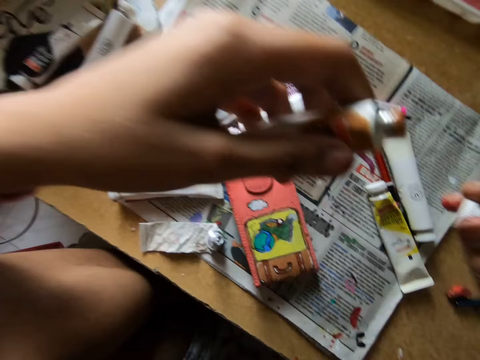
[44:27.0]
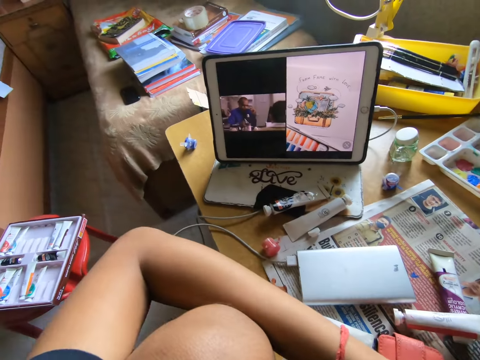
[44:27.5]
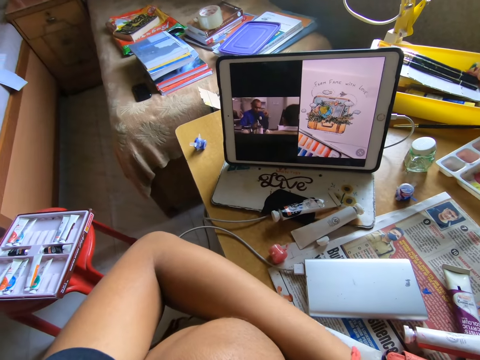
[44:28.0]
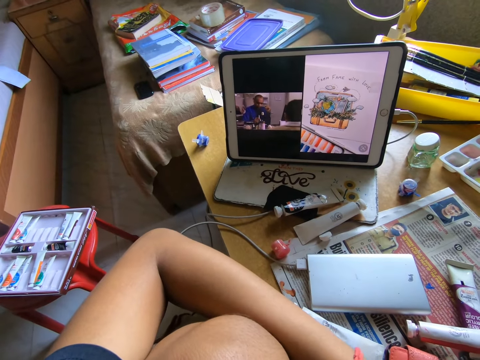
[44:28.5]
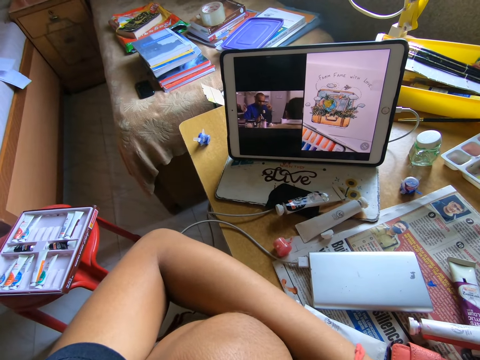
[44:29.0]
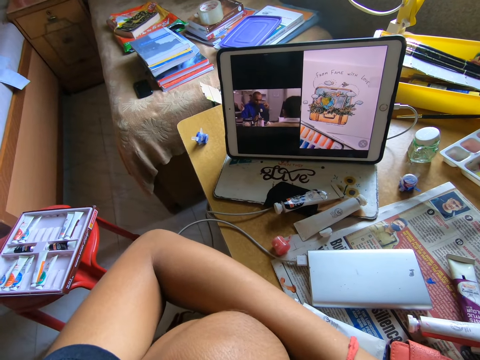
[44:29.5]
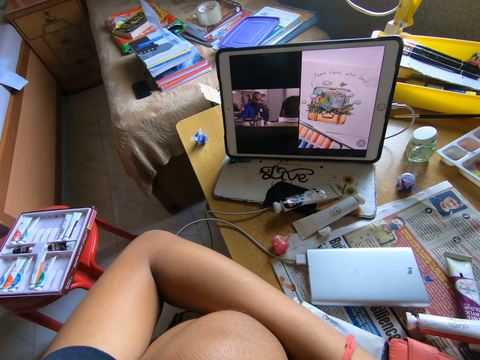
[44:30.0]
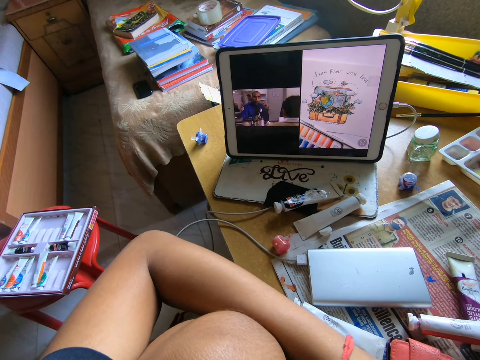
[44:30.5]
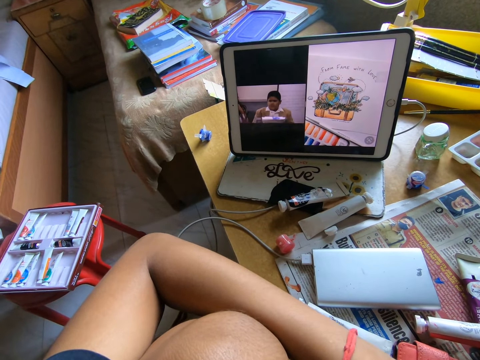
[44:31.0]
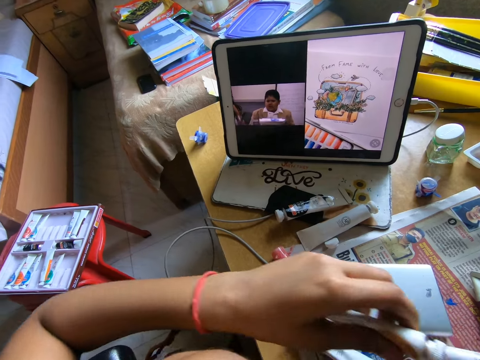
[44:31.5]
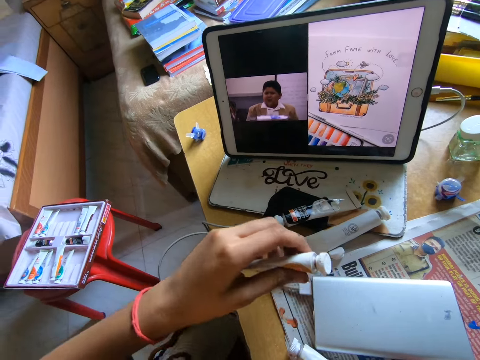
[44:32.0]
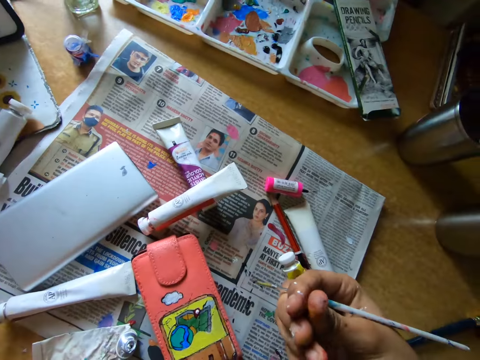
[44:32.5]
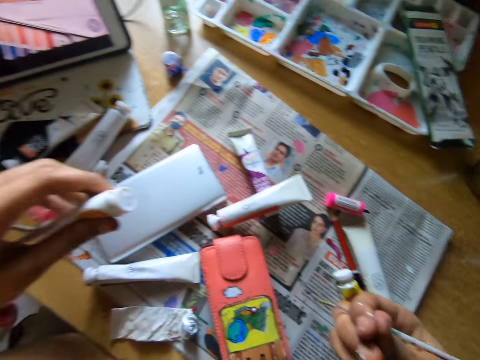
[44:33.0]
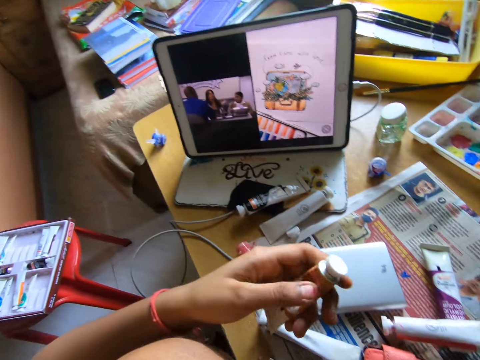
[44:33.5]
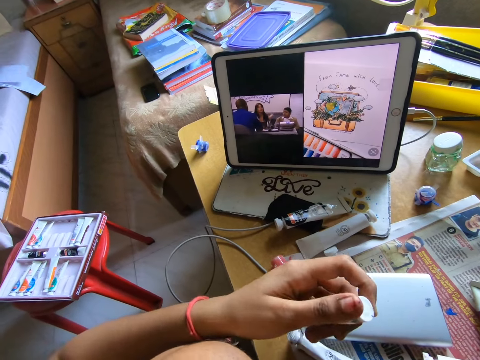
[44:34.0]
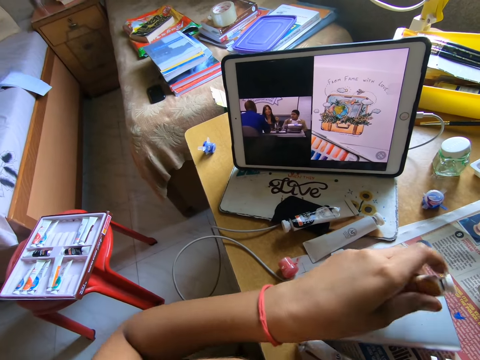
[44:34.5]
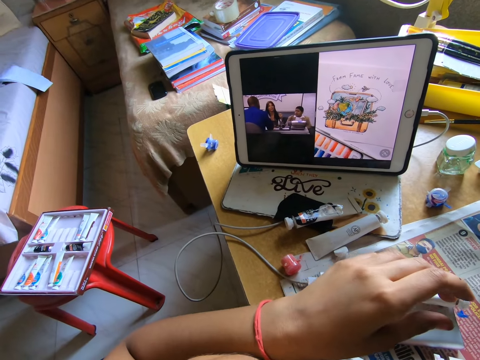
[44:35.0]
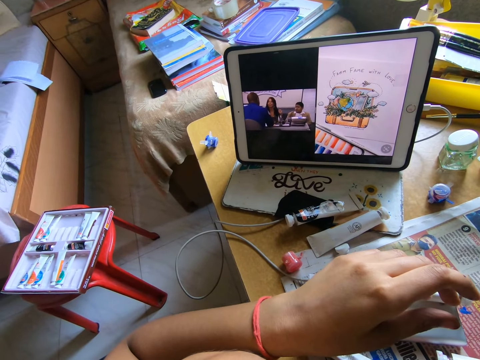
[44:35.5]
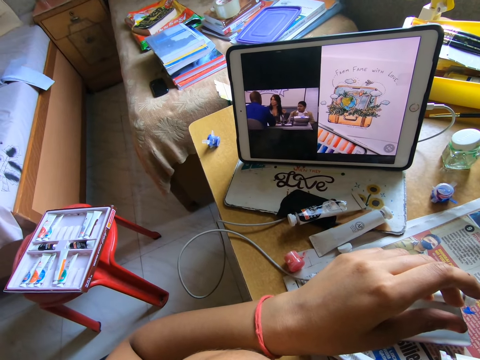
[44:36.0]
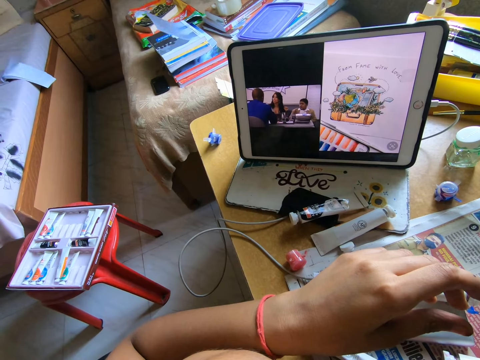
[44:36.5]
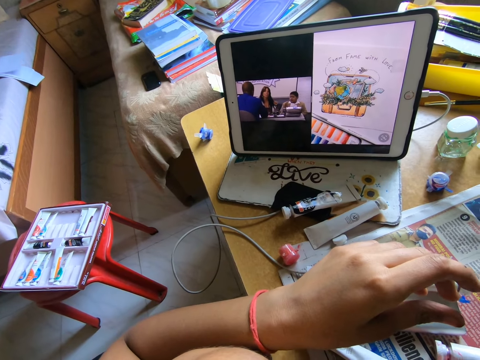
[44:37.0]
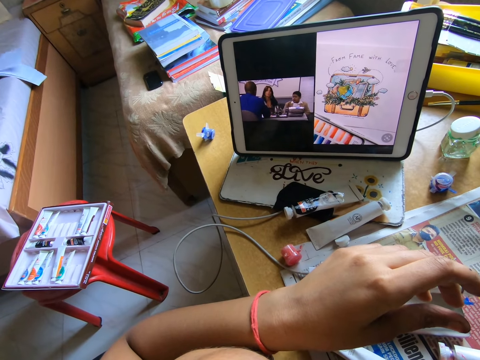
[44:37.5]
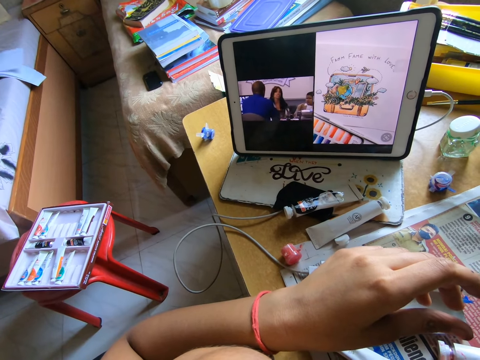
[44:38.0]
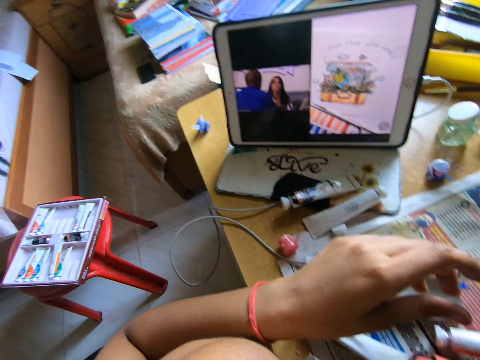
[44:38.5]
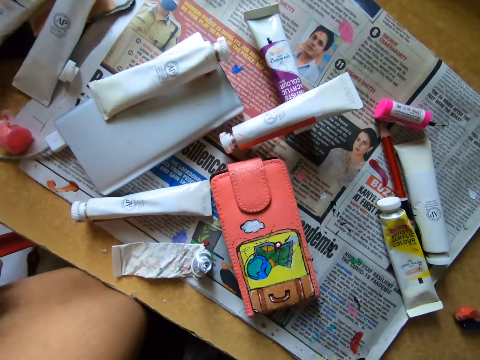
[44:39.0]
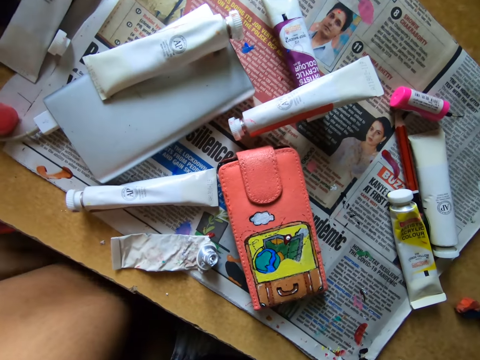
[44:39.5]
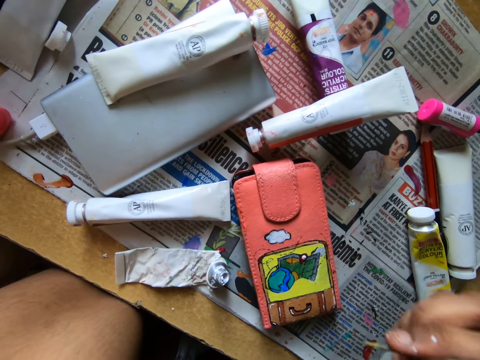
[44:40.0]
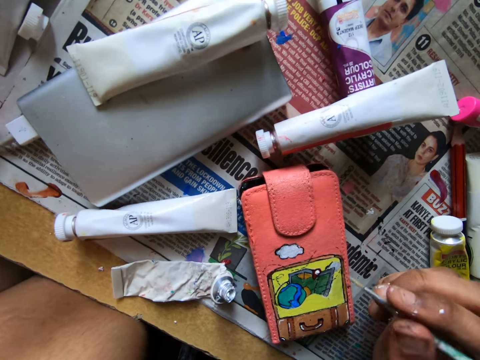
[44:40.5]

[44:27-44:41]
The camera wearer looks at a tablet on the table. They look around. They look around. They drop a paint can on the table. They look at the tablet on the table. They look around.

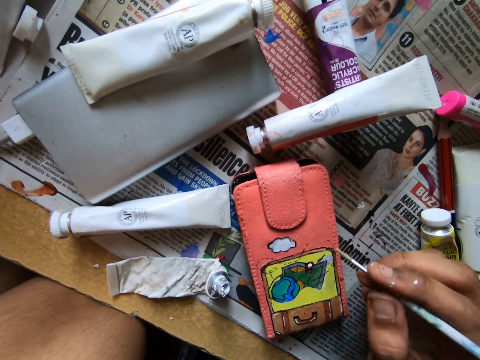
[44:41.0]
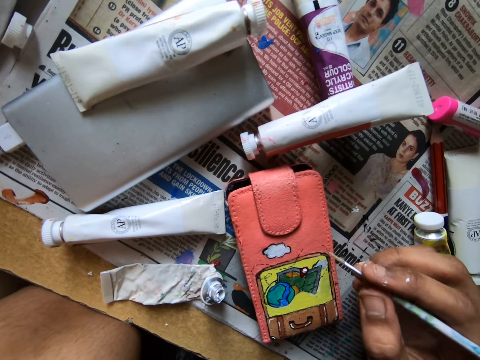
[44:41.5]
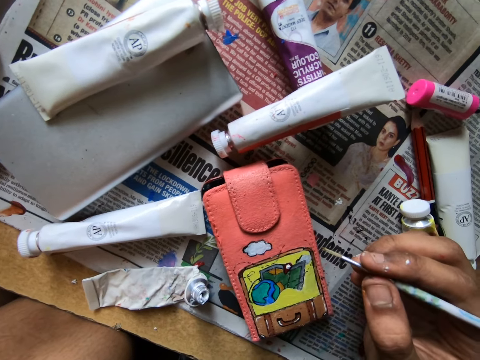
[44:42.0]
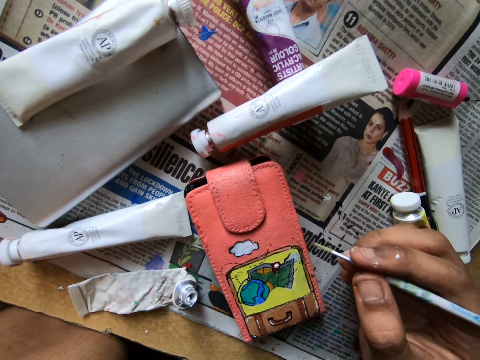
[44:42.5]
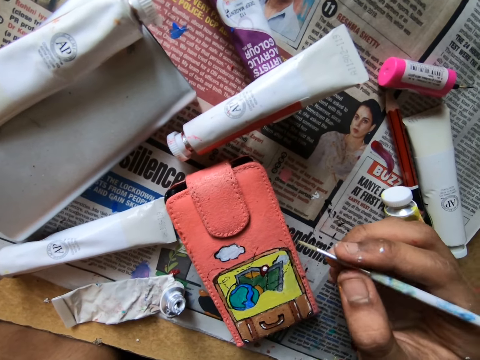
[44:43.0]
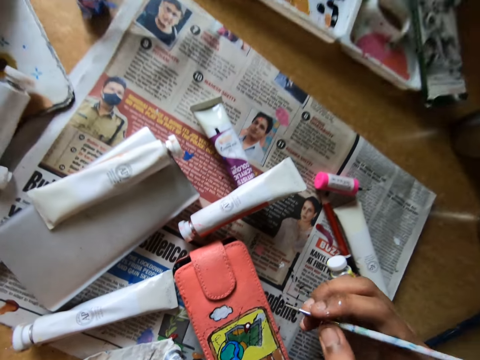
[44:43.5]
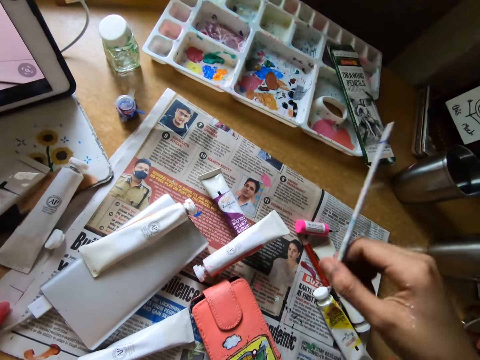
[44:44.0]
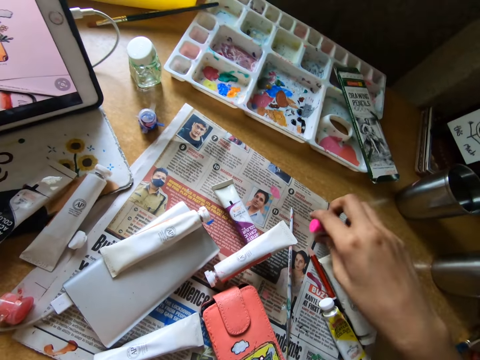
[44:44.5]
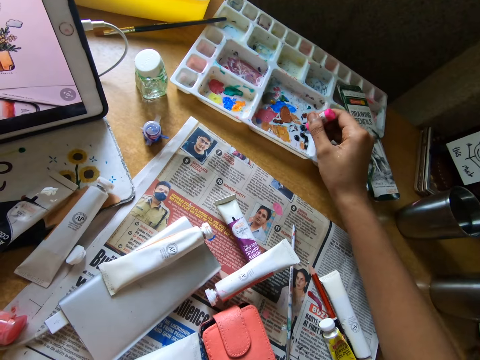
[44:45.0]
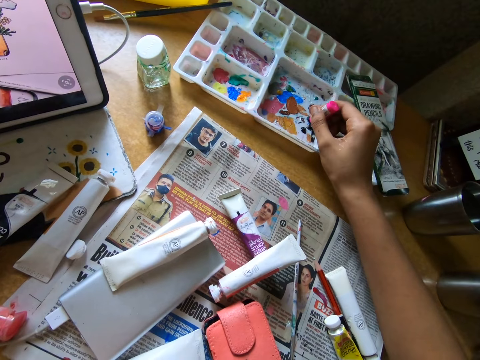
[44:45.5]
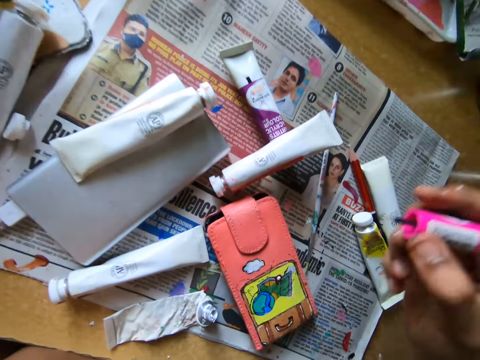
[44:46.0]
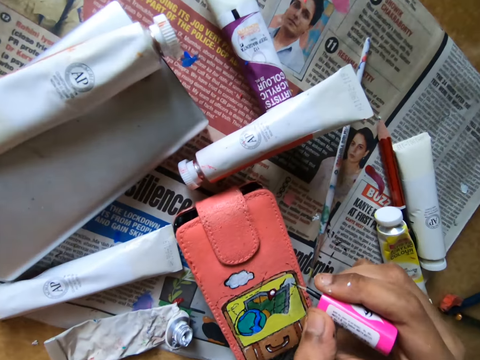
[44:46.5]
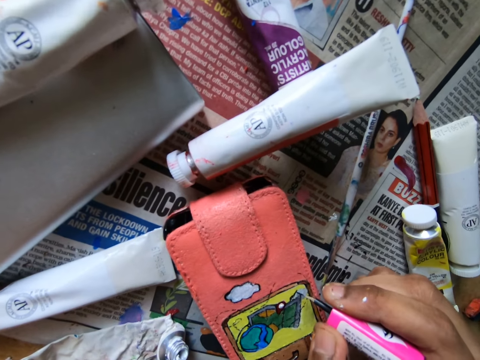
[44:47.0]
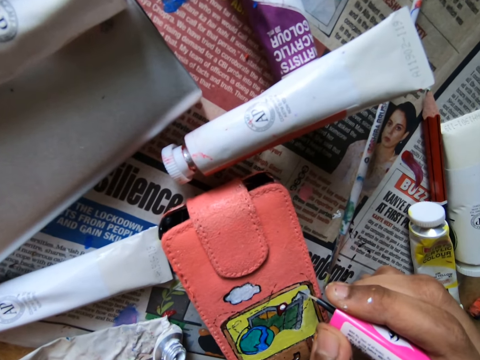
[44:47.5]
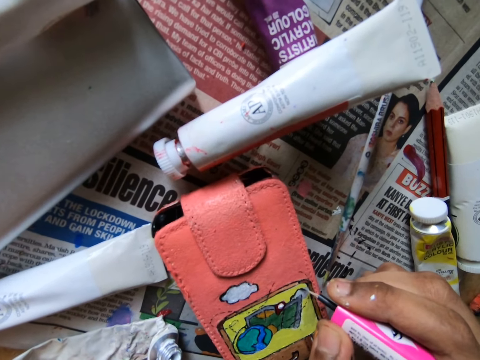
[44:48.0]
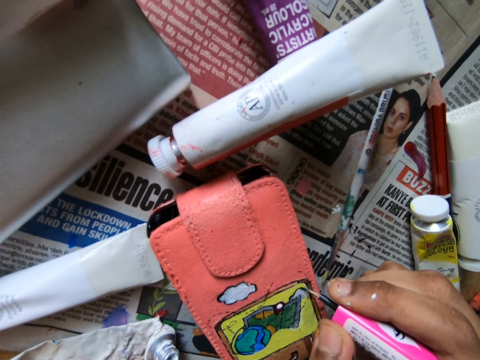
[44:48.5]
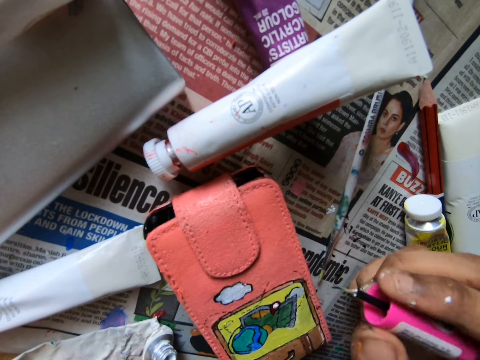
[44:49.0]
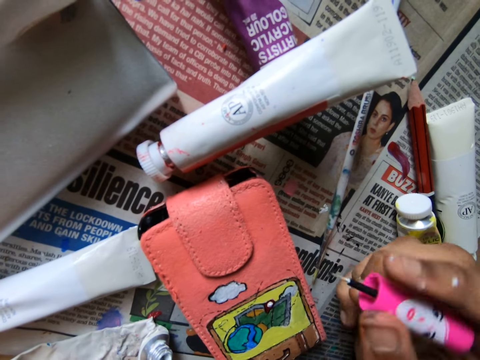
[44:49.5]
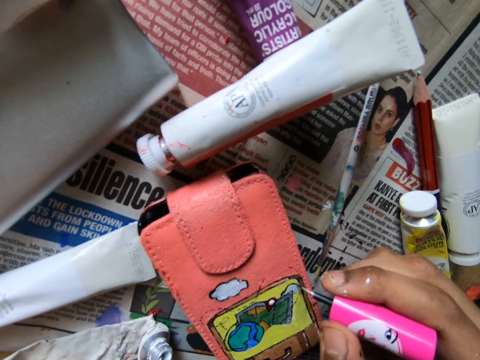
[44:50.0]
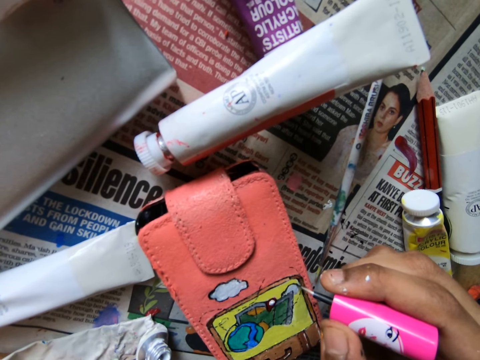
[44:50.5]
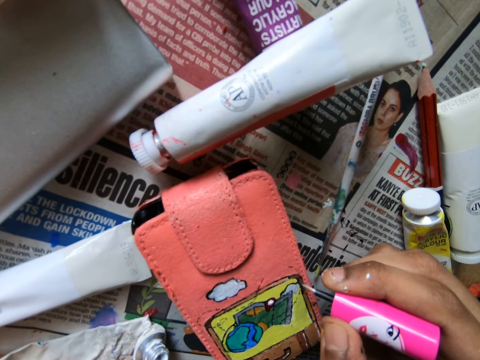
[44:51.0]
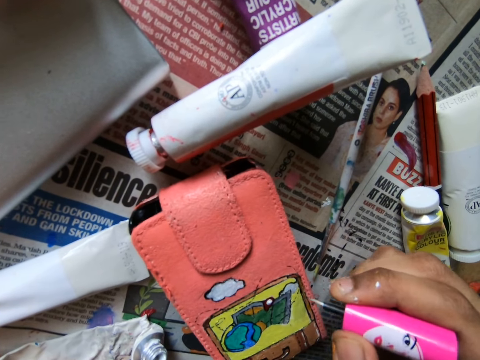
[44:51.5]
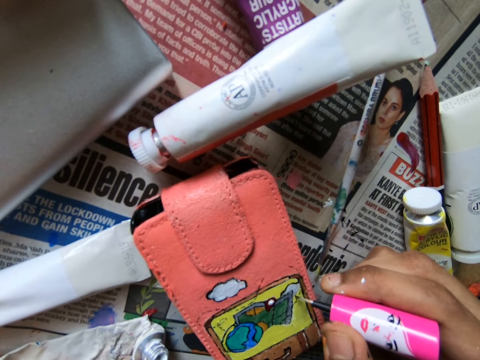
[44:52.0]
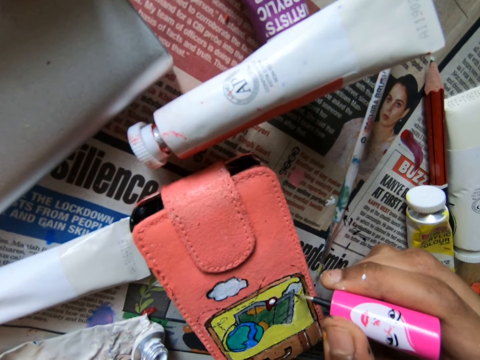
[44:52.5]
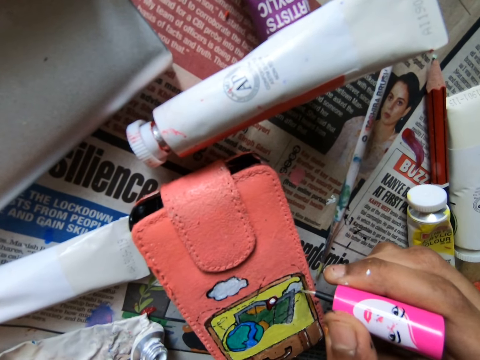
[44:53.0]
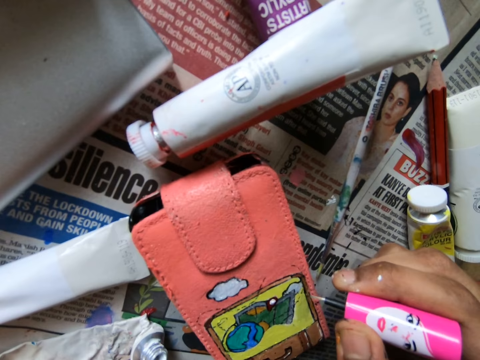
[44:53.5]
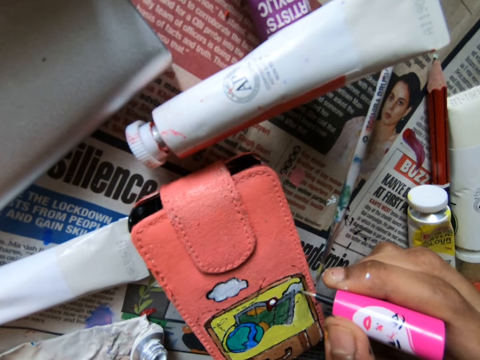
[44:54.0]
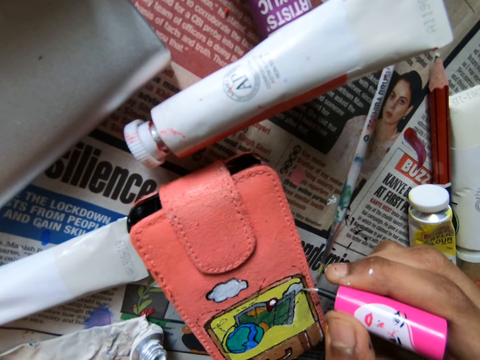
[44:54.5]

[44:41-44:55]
The camera wearer paints a wallet. They put a pencil brush on top of a newspaper on the table. They pick up a paint marker. They rub the paint marker on a paint tray. They apply paint on the wallet with the paint marker.
